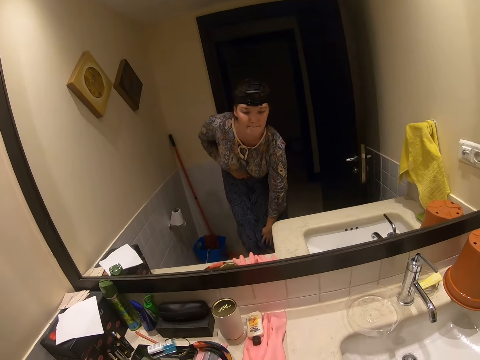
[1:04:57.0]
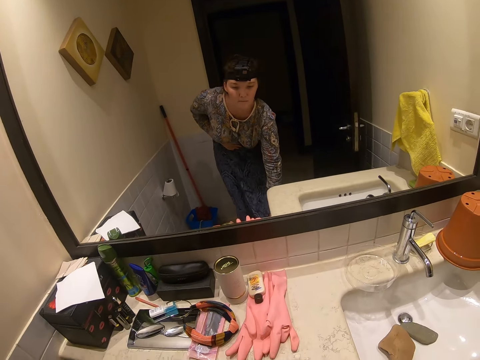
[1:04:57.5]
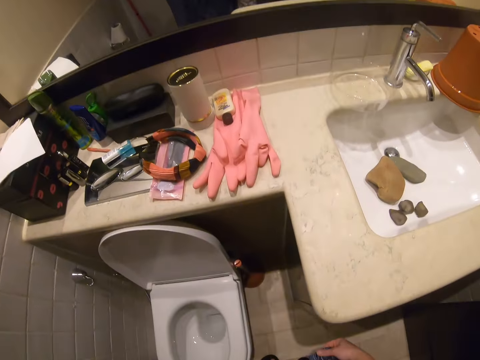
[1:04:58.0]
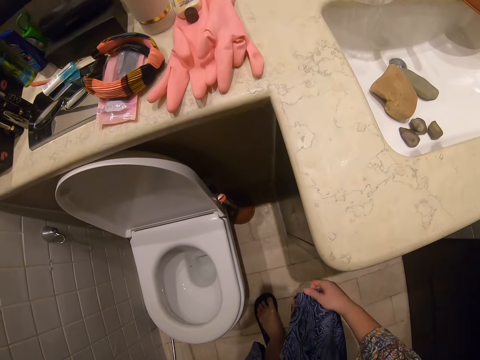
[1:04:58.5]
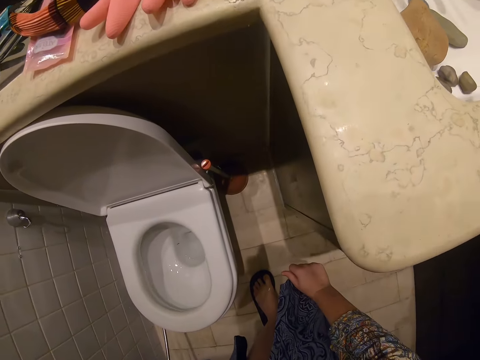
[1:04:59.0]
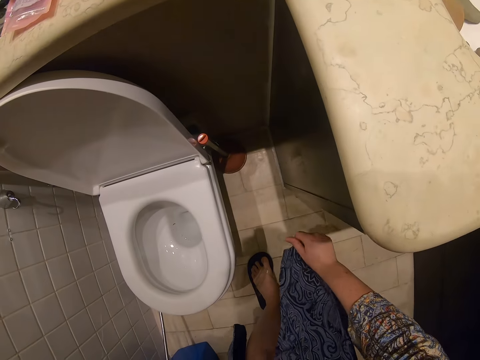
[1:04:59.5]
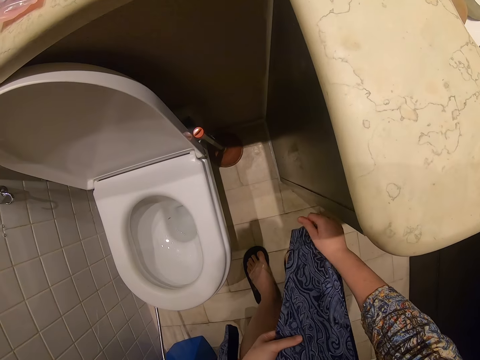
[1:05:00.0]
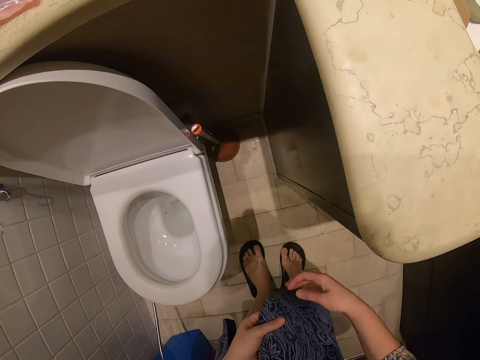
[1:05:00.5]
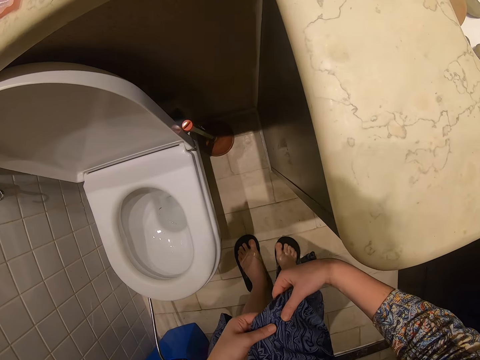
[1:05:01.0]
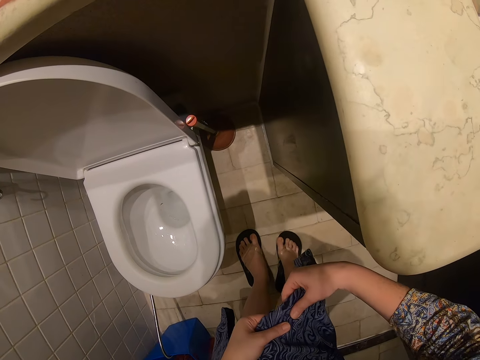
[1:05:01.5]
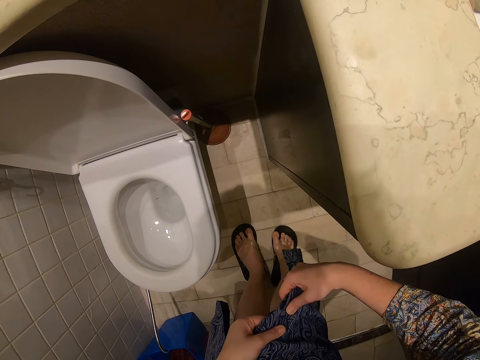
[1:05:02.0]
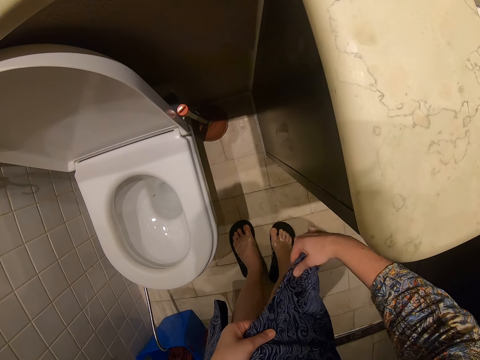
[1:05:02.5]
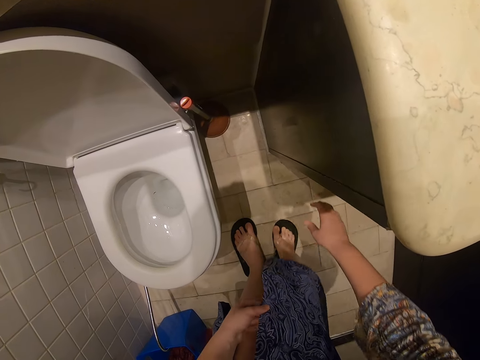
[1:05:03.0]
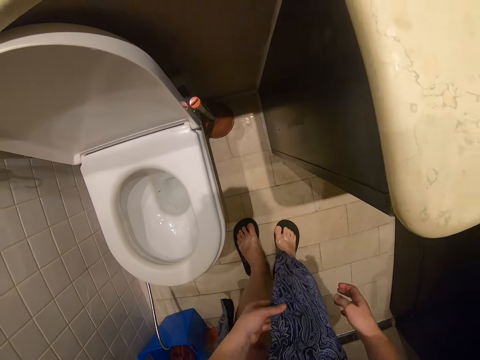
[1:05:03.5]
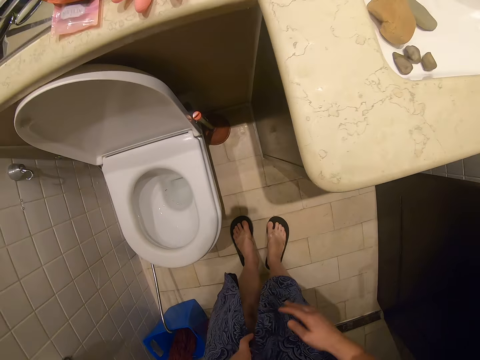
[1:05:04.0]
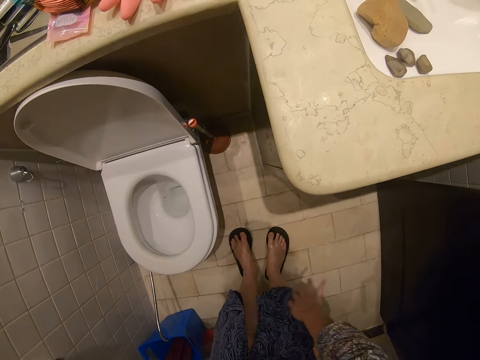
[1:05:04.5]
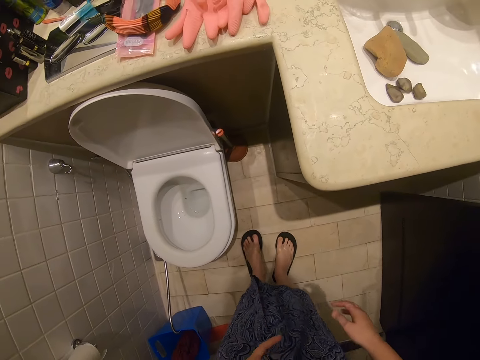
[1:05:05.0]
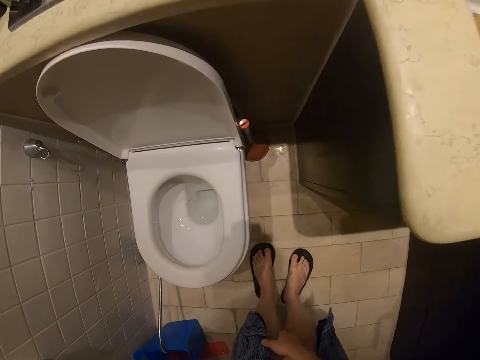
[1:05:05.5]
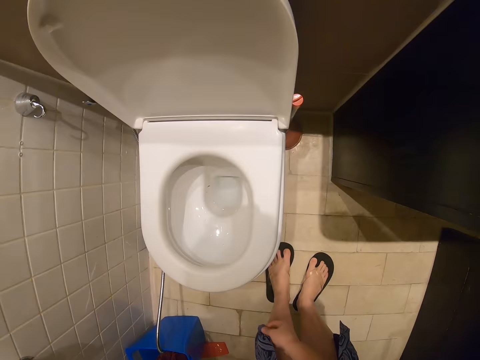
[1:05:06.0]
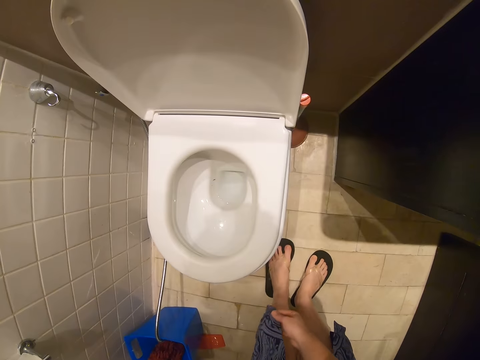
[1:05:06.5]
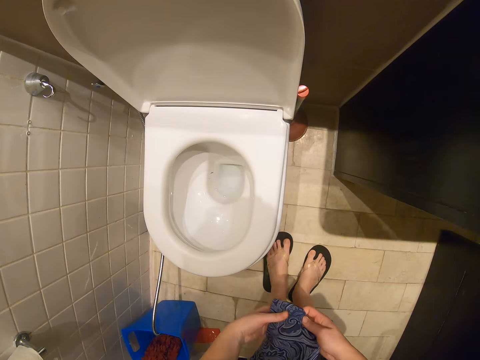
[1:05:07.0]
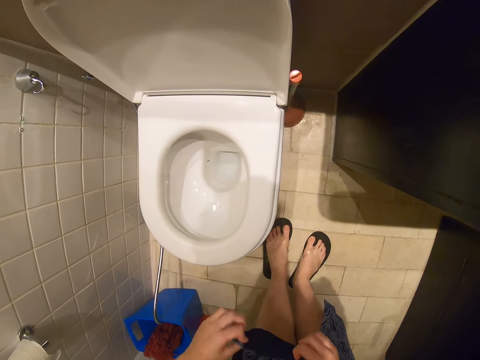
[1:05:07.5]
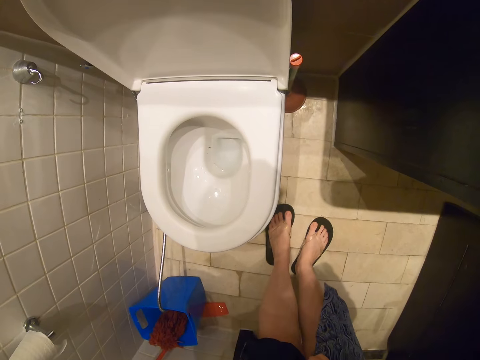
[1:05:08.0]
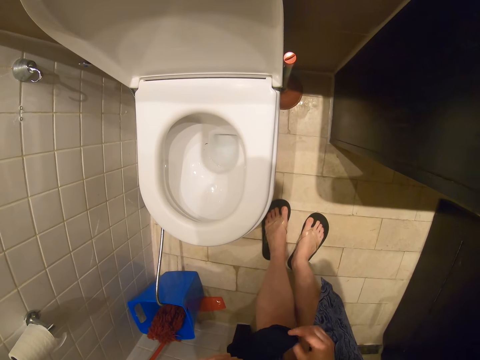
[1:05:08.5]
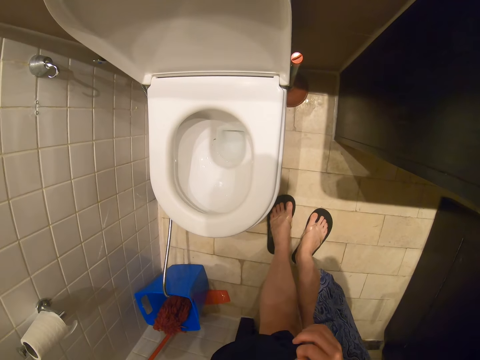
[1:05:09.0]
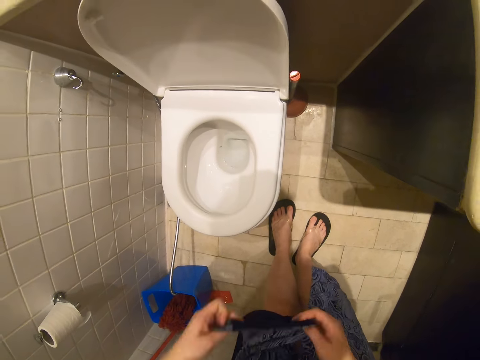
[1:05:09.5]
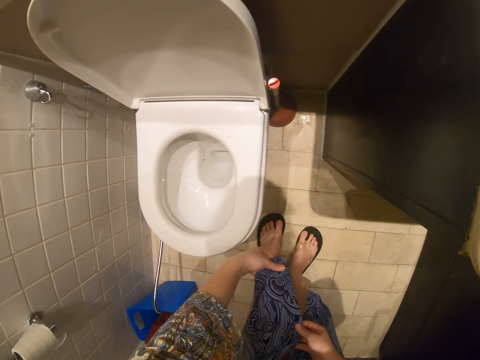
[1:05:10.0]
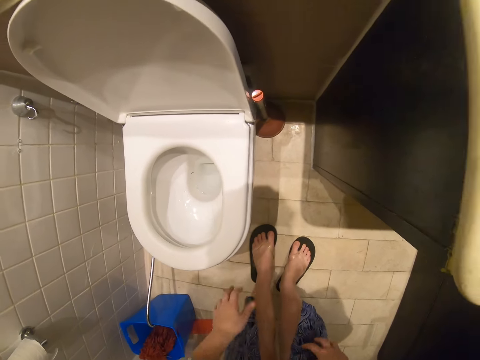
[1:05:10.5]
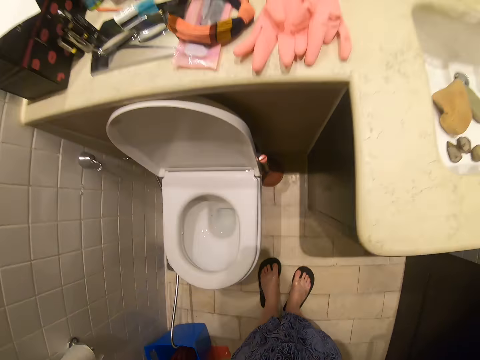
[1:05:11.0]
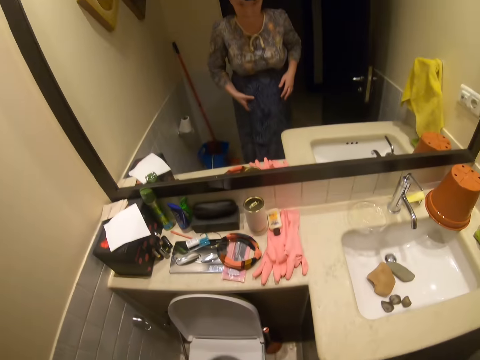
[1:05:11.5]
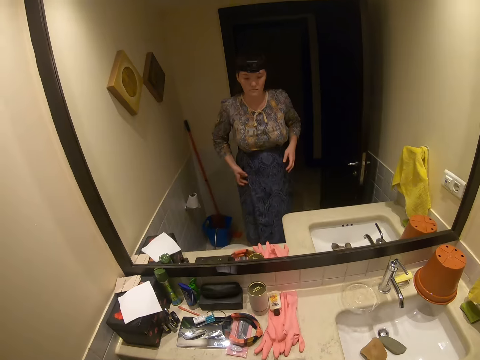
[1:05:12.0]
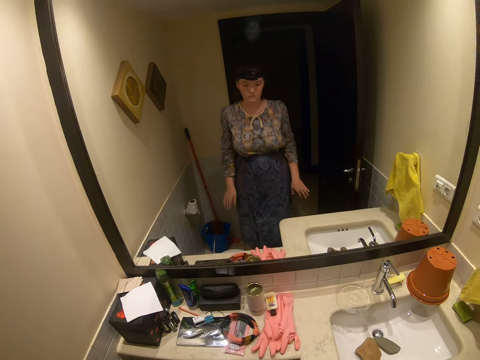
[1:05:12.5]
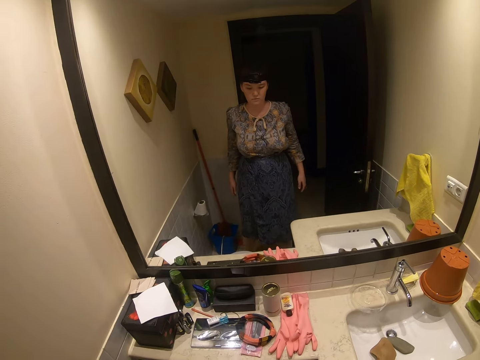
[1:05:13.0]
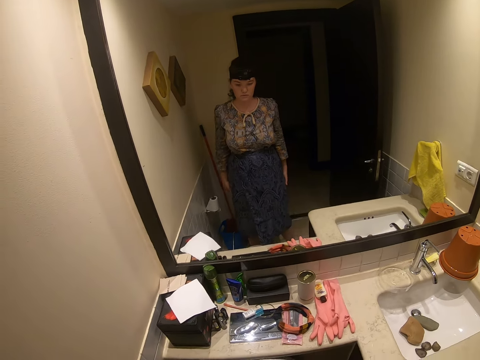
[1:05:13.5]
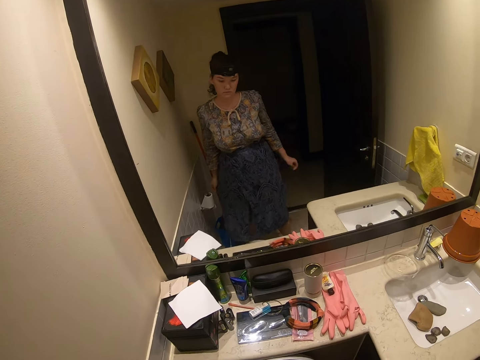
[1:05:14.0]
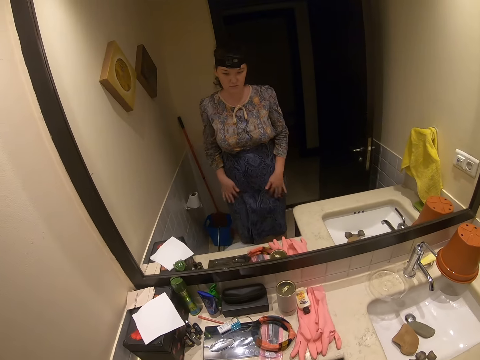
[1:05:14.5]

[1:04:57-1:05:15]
The camera wearer is bending down. They are making the cloth.

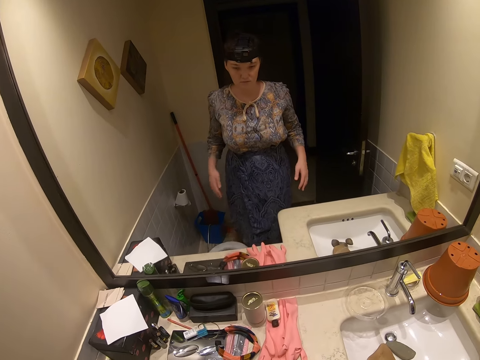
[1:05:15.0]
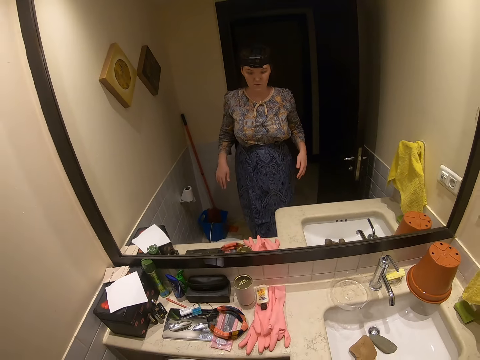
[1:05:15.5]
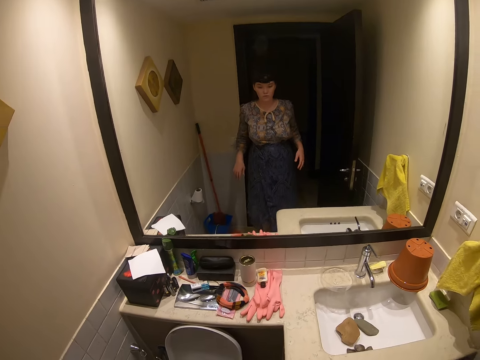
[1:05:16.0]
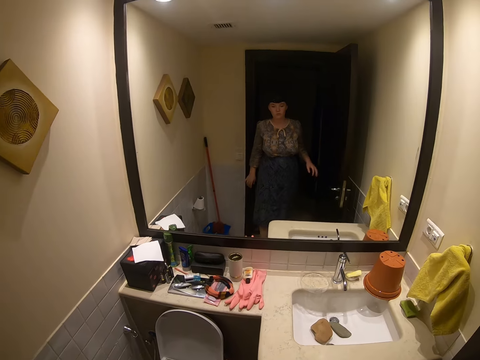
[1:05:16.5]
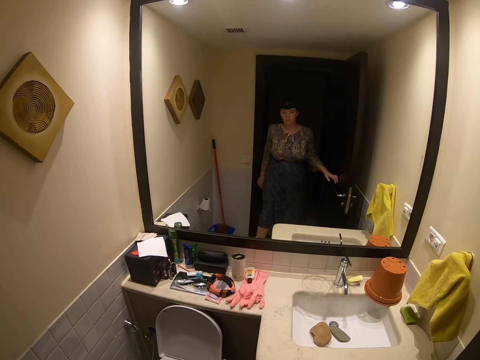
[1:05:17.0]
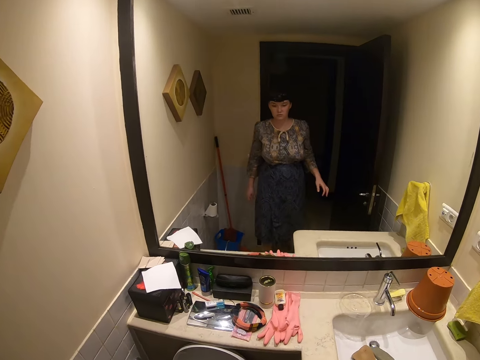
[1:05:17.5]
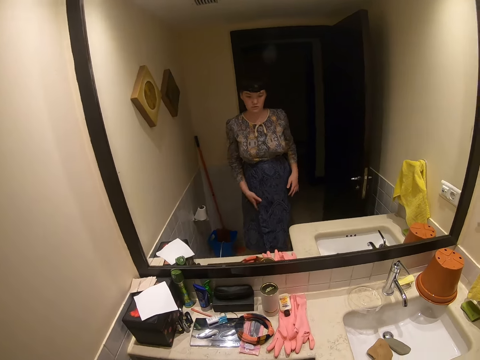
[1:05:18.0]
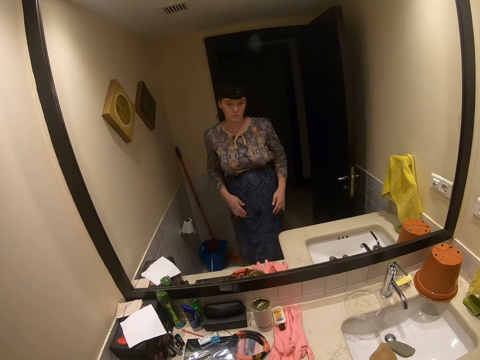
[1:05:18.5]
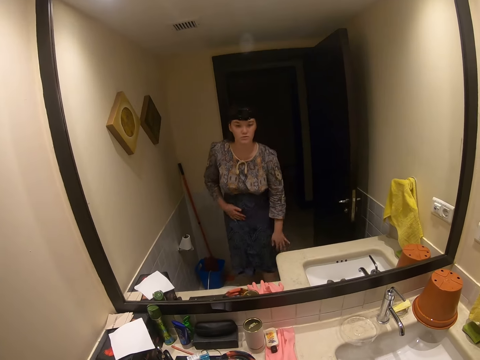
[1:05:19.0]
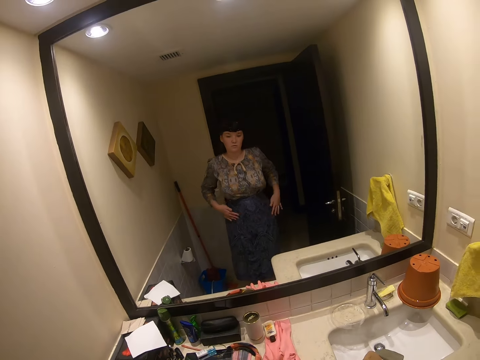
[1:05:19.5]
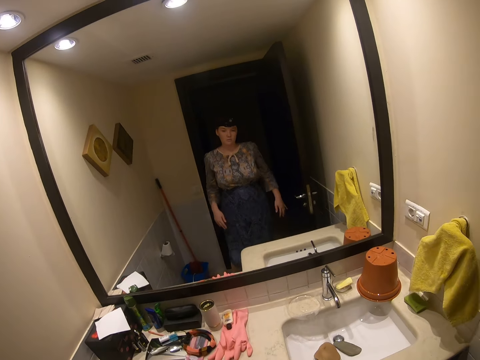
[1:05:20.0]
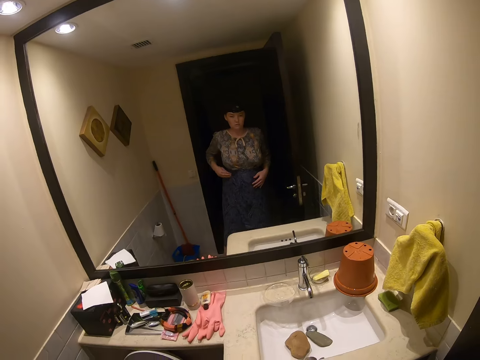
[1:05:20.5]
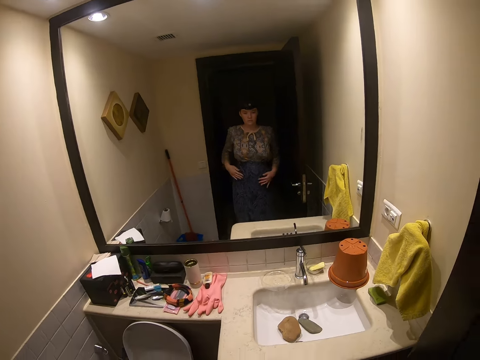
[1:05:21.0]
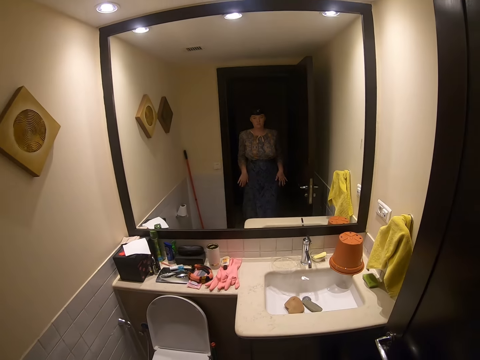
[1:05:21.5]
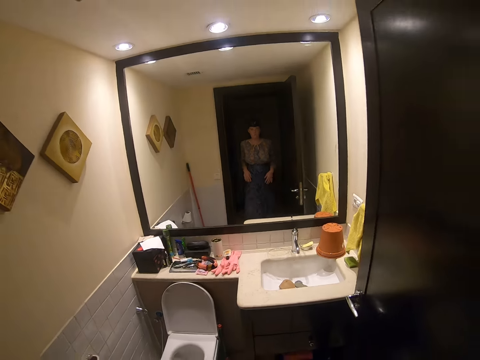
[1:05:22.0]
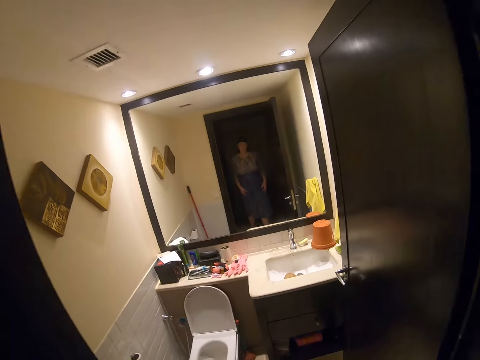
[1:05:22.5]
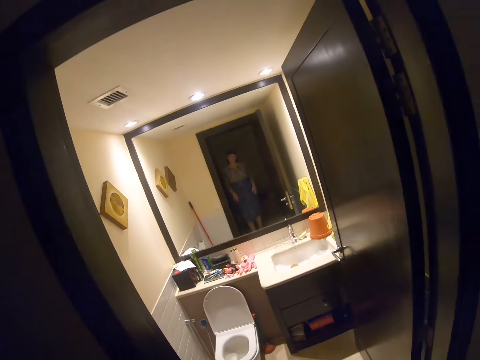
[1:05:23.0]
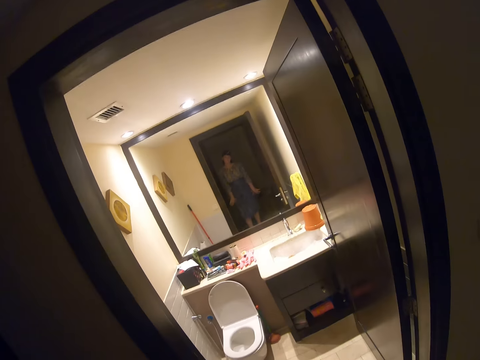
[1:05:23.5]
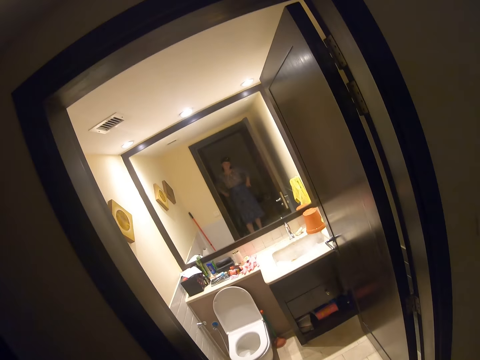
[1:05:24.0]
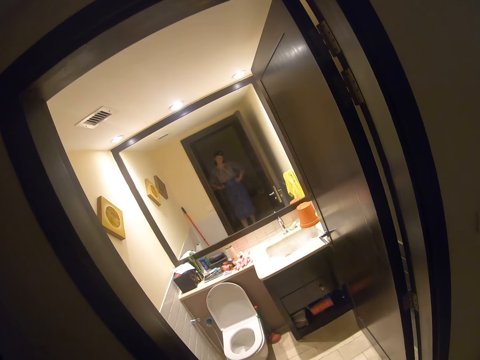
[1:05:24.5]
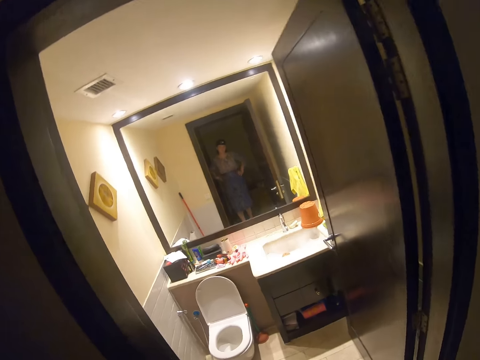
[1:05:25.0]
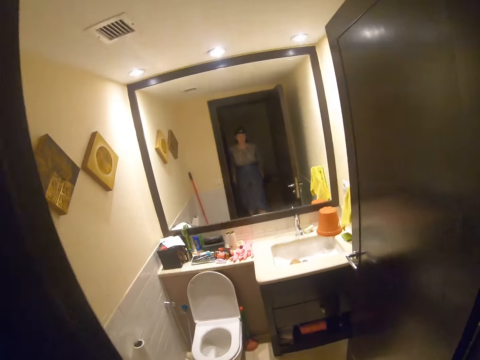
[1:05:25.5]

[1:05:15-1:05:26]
The camera wearer is removing dirt on the cloth. They walk on the floor. They are moving backward. They stand on the floor.
